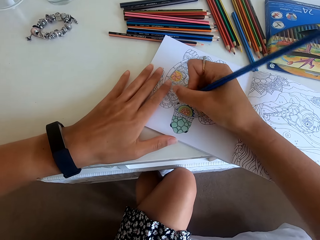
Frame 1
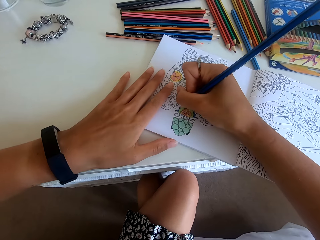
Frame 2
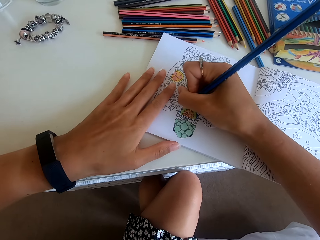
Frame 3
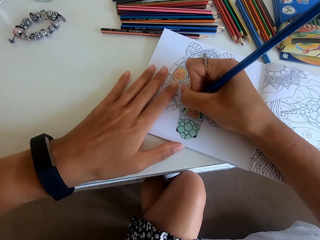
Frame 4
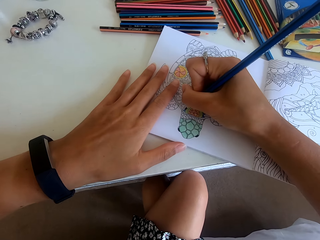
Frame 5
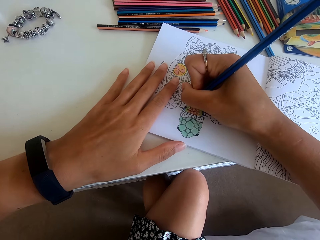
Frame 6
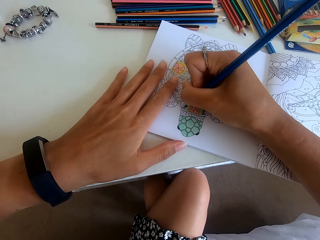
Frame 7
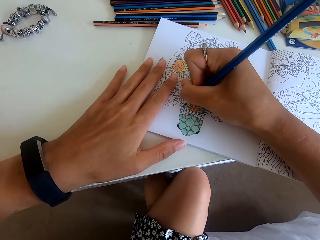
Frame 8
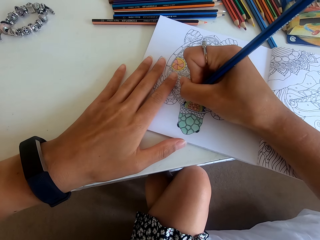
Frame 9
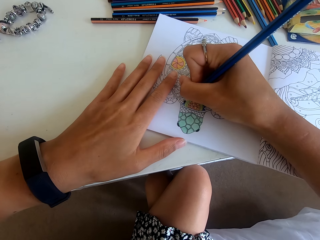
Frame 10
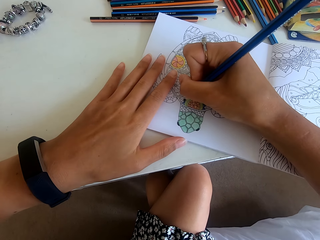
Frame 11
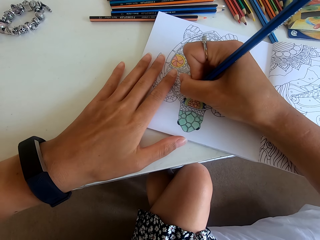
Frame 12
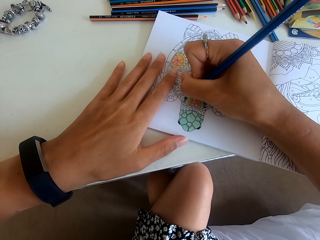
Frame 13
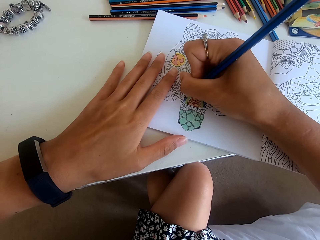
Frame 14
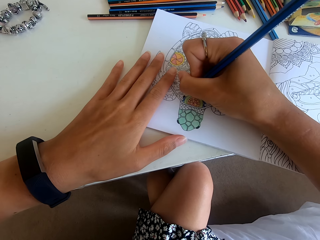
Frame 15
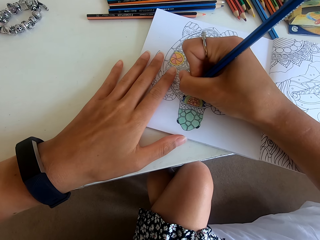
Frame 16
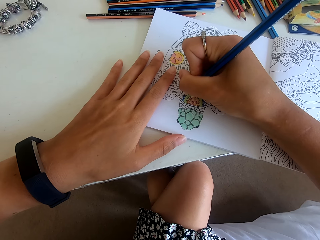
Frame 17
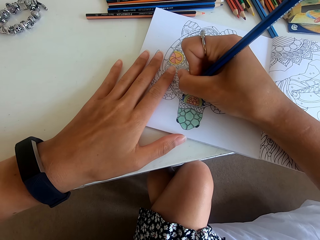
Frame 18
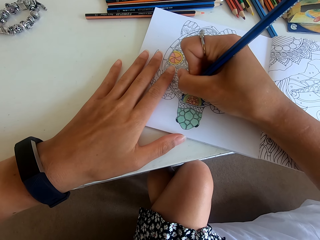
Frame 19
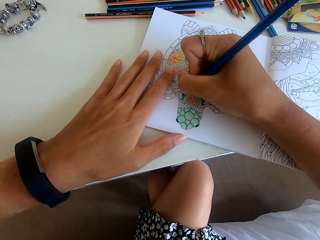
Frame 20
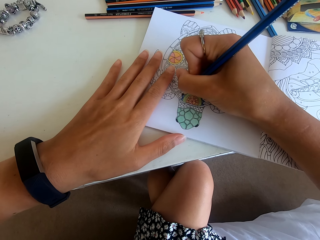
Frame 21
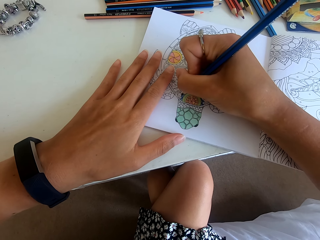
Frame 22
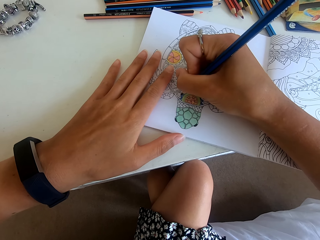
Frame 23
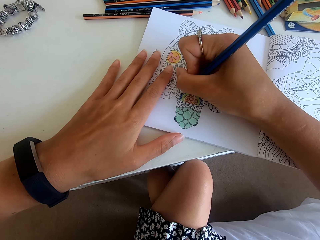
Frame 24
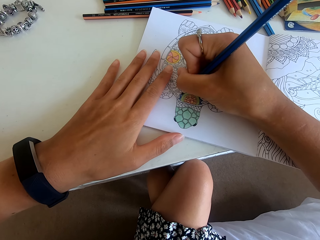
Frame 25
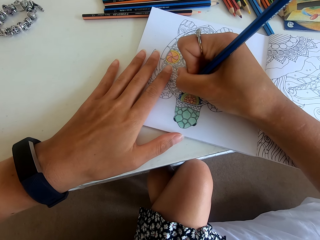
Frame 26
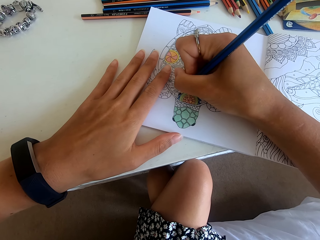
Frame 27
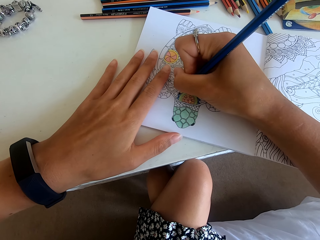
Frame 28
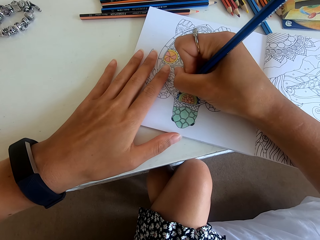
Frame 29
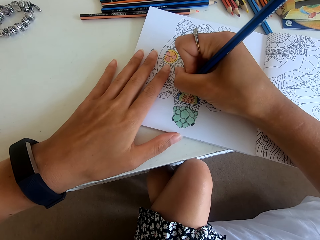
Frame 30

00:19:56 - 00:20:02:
The camera wearer turns the drawing book. They color the picture.

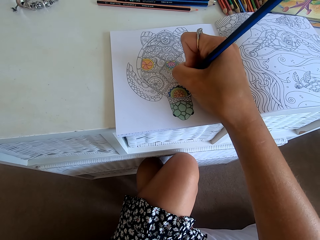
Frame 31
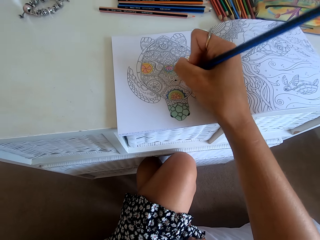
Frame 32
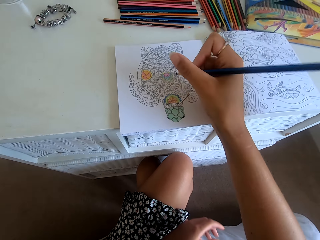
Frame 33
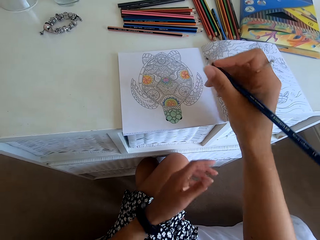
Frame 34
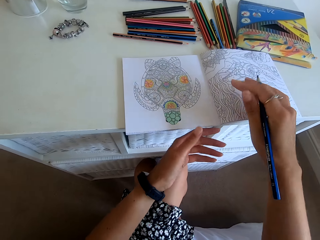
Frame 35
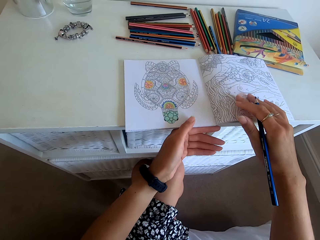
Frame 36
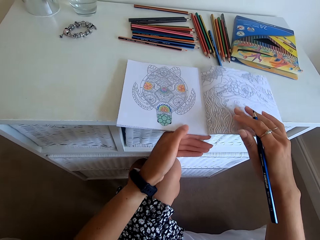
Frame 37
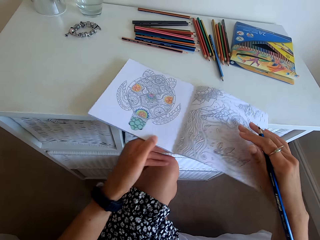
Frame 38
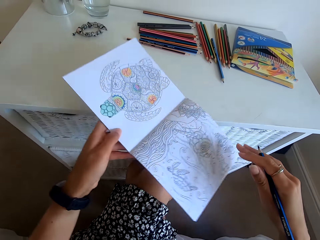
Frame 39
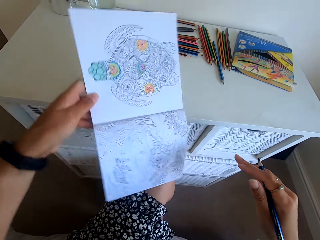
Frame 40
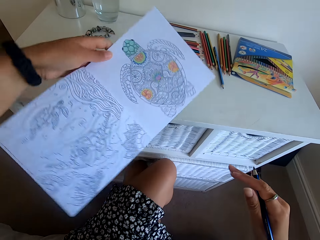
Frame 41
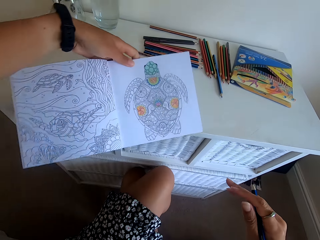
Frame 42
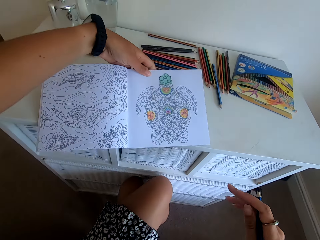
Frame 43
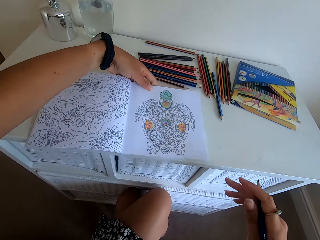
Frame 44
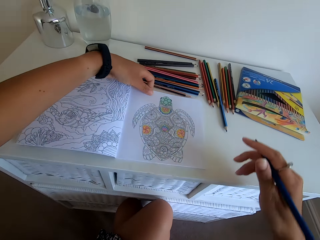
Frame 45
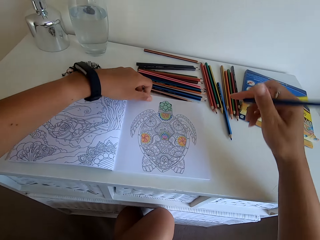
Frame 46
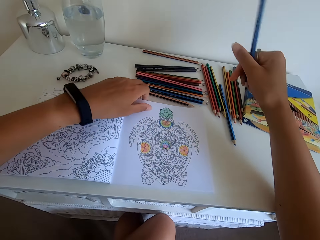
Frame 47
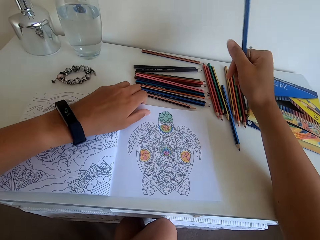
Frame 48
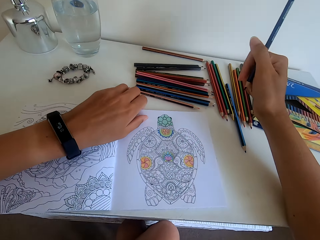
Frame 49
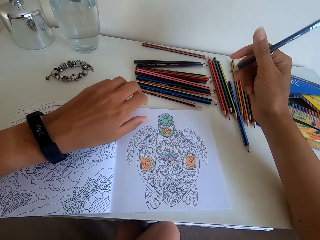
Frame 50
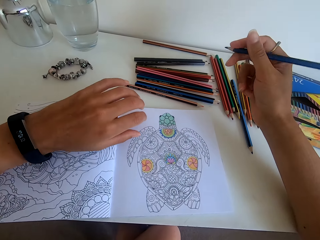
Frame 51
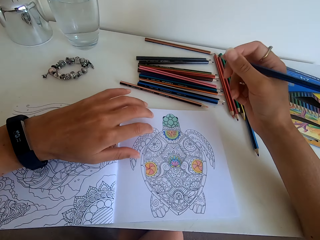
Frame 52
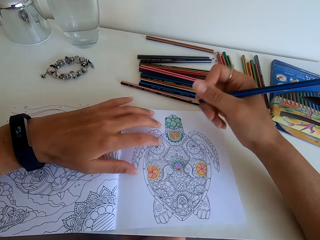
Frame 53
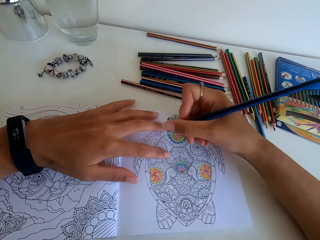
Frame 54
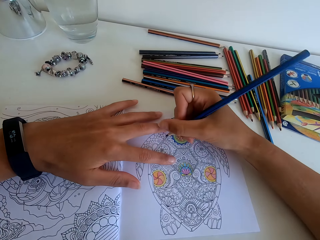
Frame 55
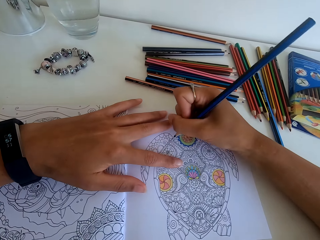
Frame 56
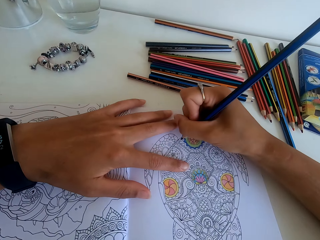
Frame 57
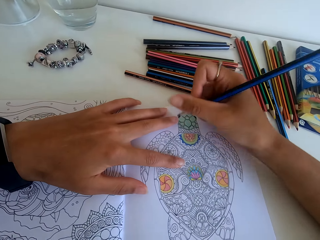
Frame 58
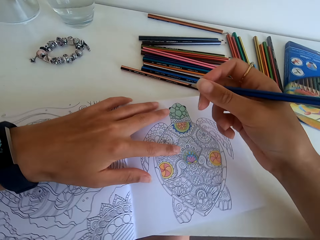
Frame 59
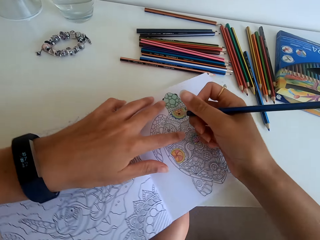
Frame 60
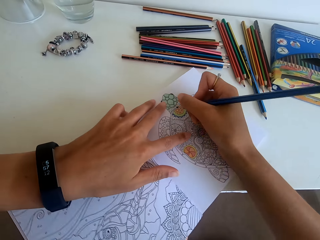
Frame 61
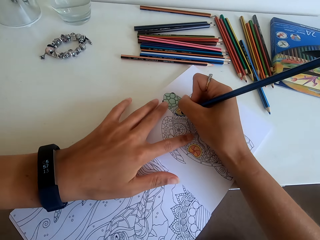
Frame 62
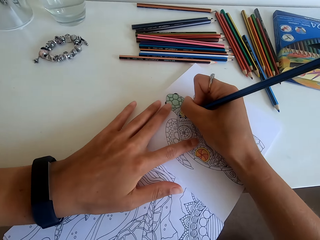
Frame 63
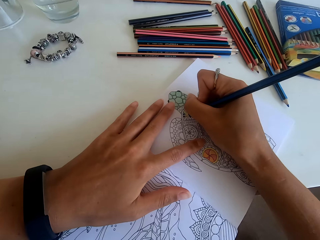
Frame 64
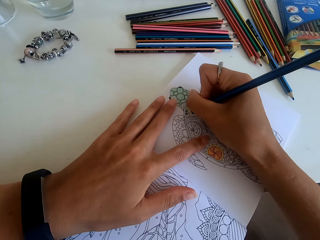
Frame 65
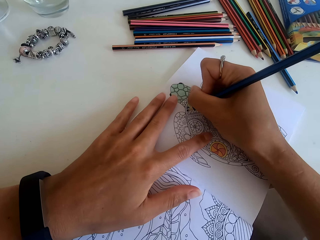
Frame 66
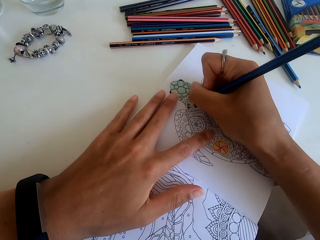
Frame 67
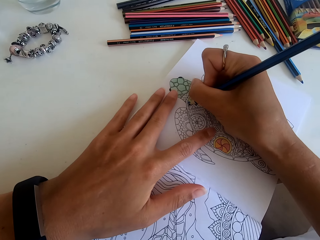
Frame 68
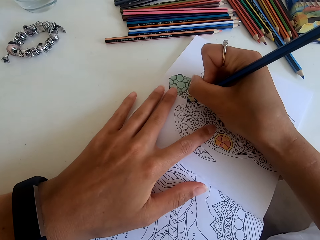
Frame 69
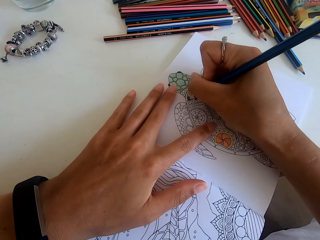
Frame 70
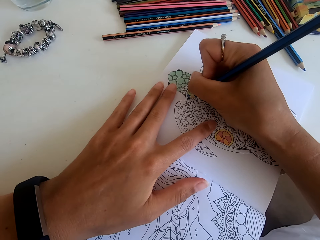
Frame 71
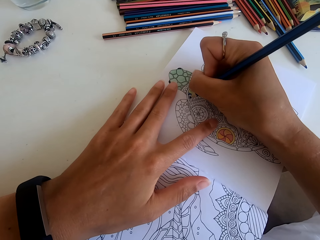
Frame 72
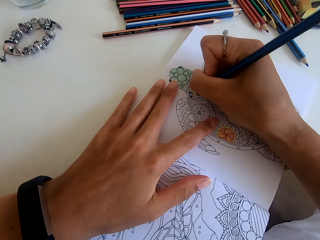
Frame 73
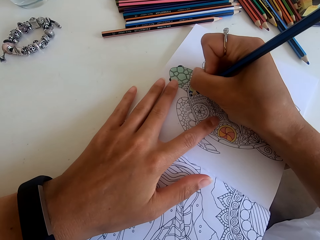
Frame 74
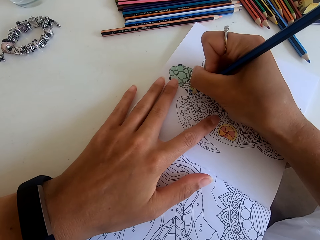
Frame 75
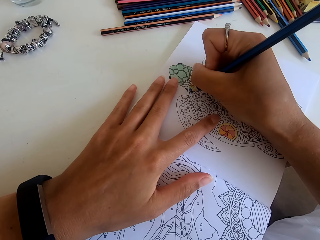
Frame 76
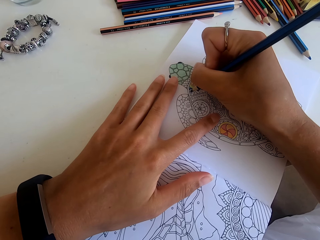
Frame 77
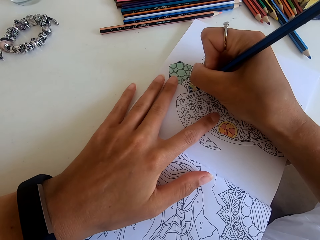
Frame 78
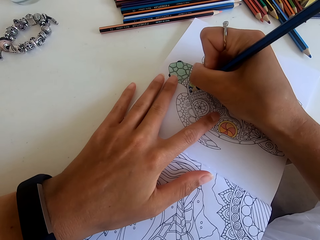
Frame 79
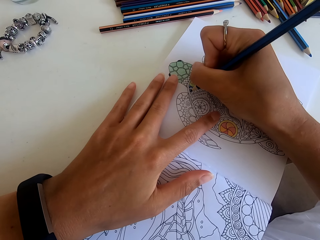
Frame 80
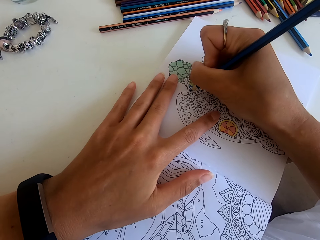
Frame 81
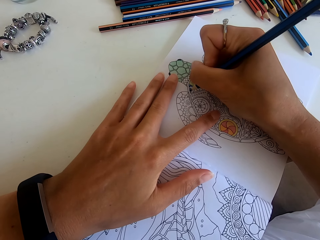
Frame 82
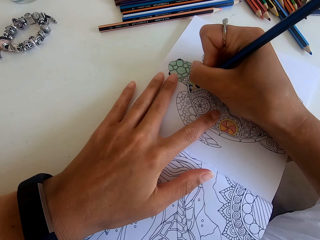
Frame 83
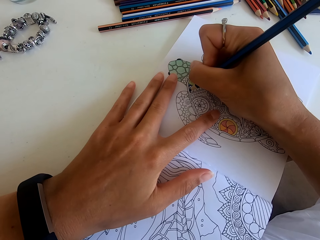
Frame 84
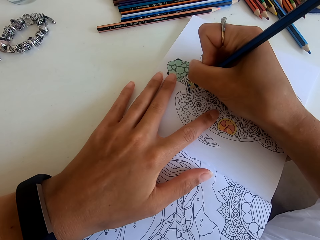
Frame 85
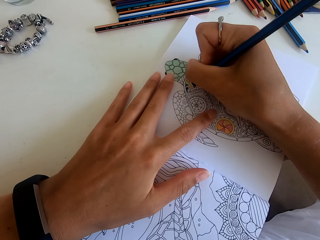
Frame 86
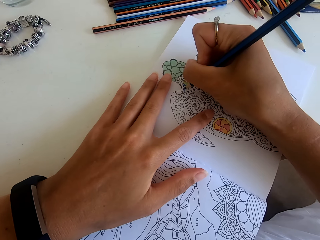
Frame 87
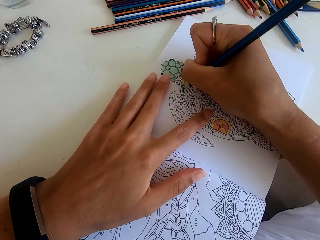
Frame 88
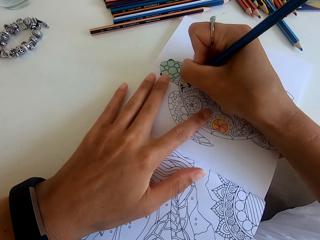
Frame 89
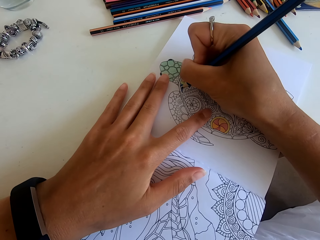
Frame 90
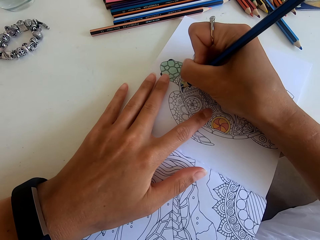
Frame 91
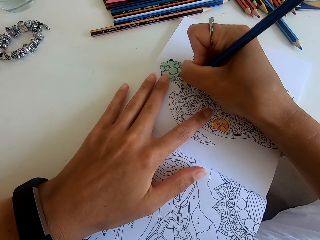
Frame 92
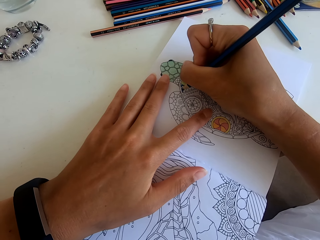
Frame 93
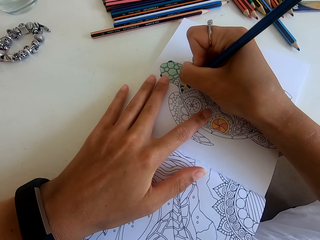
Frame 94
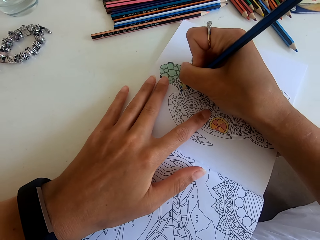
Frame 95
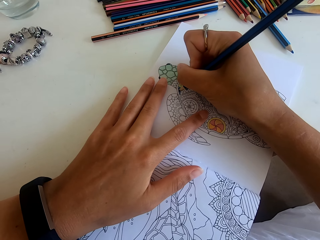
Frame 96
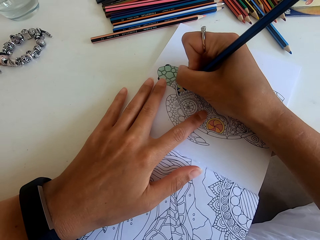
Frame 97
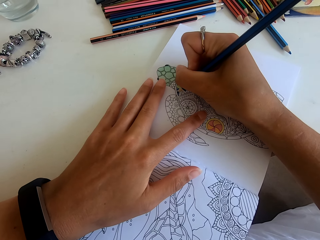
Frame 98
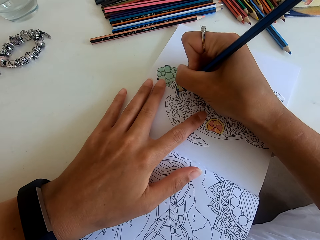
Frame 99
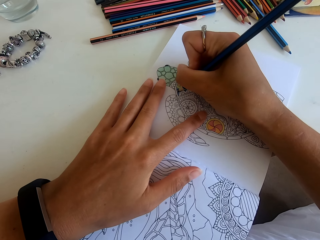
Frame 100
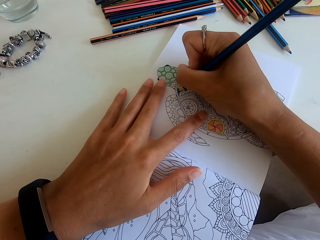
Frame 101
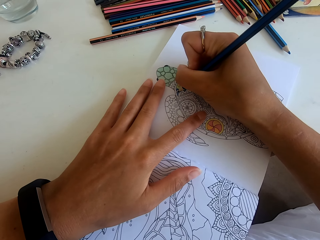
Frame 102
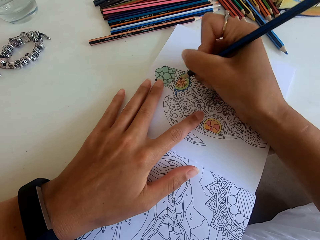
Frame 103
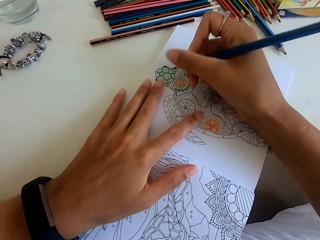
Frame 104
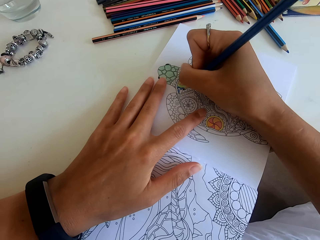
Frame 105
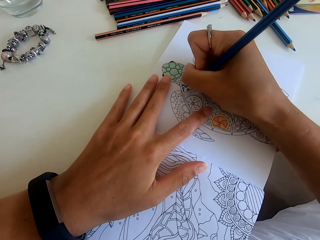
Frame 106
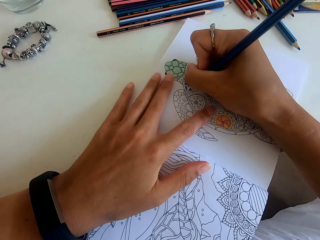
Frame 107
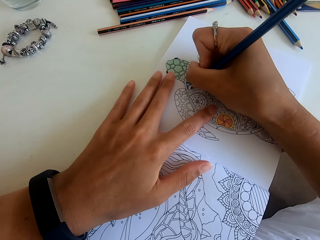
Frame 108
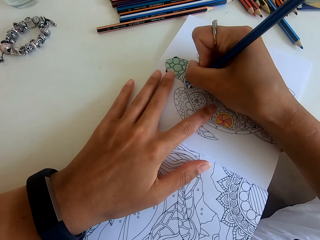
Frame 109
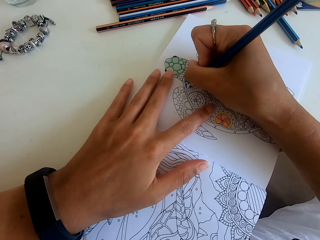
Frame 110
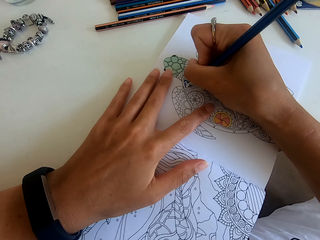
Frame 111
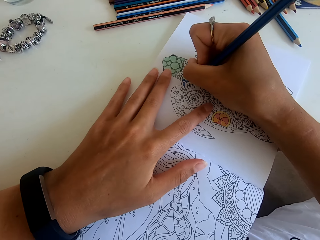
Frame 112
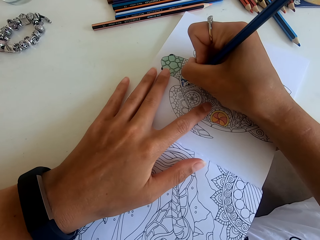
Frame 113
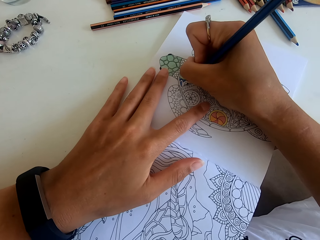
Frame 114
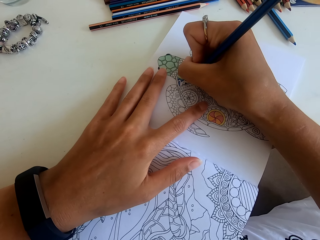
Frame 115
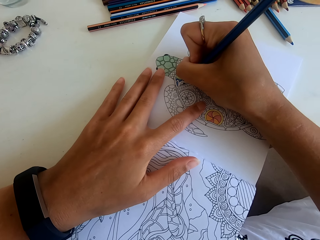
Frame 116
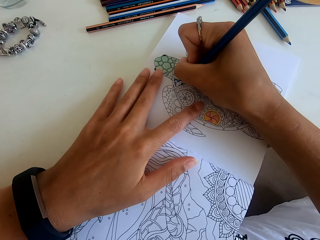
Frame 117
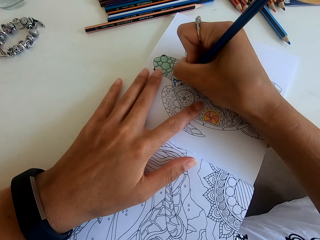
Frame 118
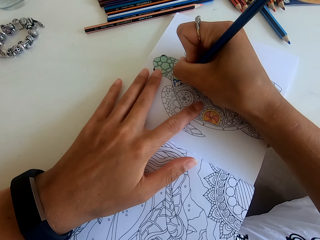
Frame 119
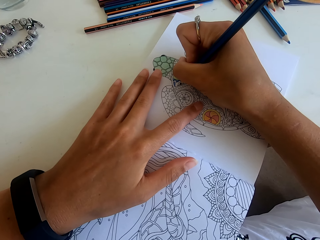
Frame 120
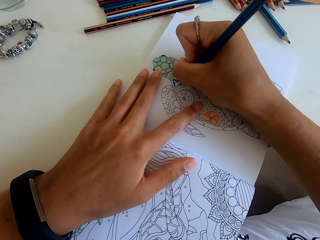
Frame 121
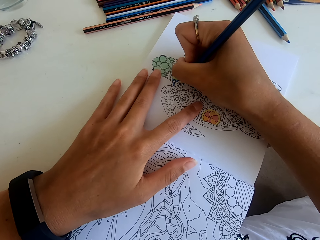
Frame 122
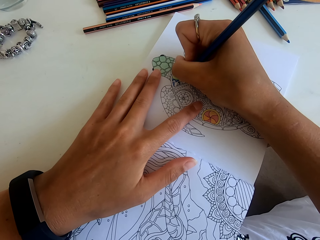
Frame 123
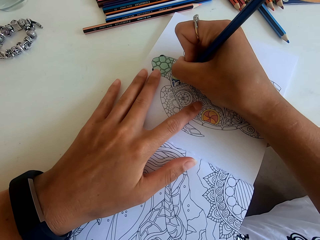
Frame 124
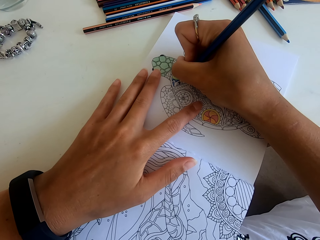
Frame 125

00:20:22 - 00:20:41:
The camera wearer turns the drawing book upside down. They color the picture. They turn the drawing book. They color the picture.
